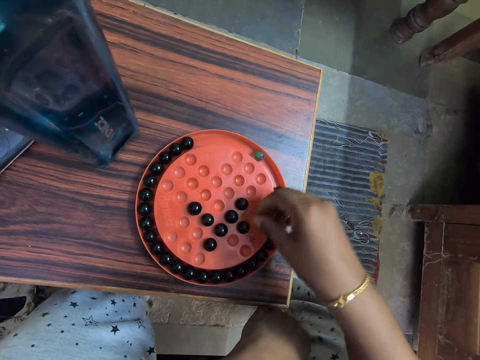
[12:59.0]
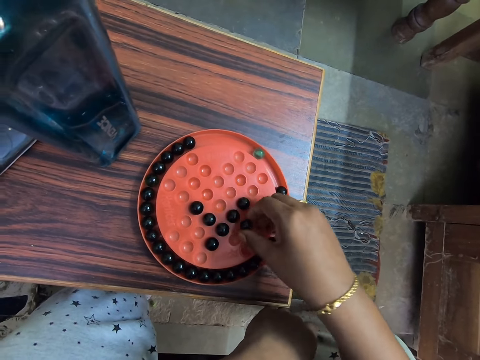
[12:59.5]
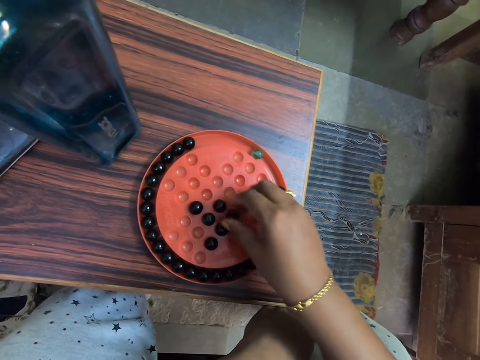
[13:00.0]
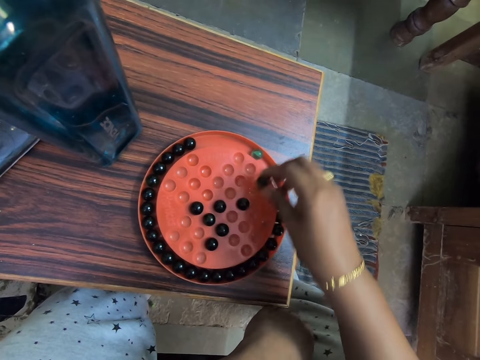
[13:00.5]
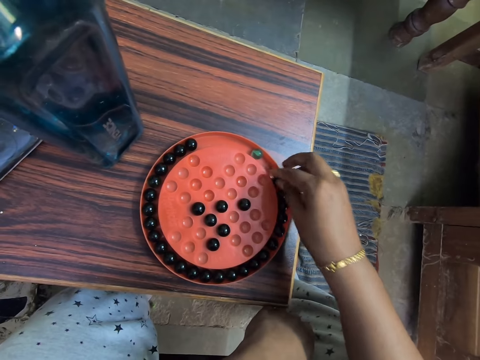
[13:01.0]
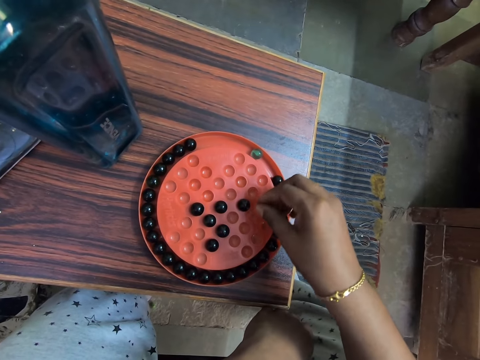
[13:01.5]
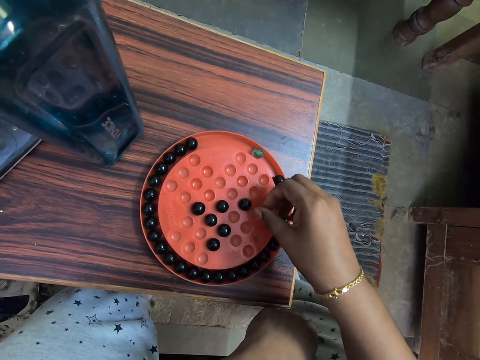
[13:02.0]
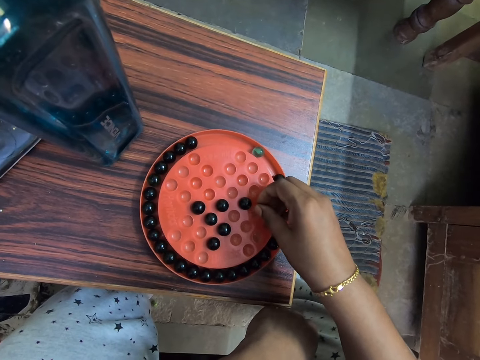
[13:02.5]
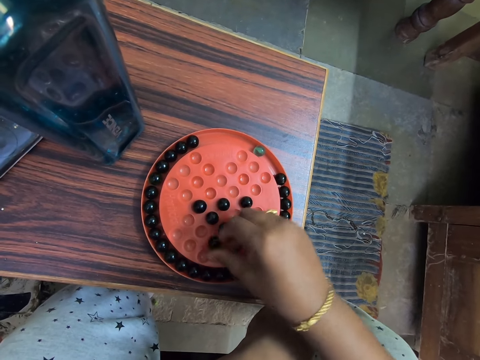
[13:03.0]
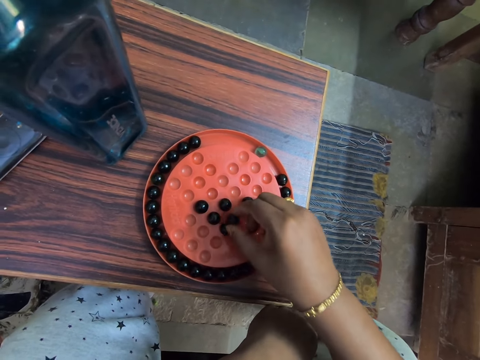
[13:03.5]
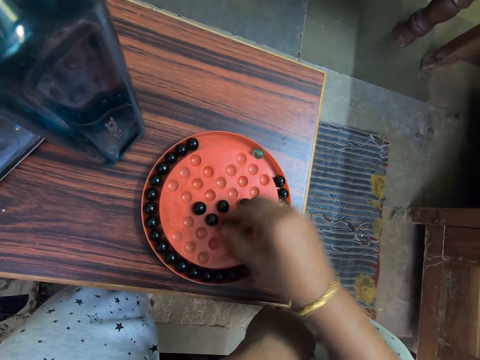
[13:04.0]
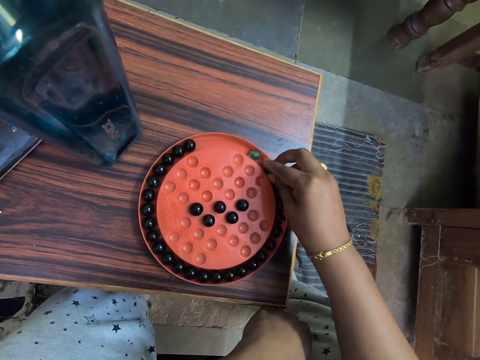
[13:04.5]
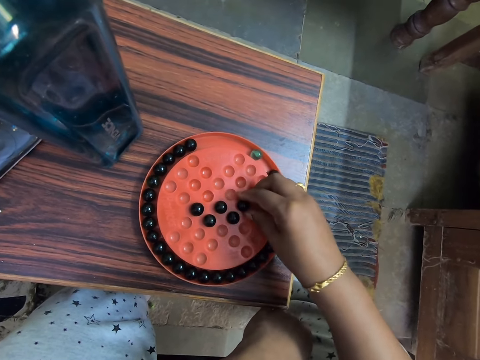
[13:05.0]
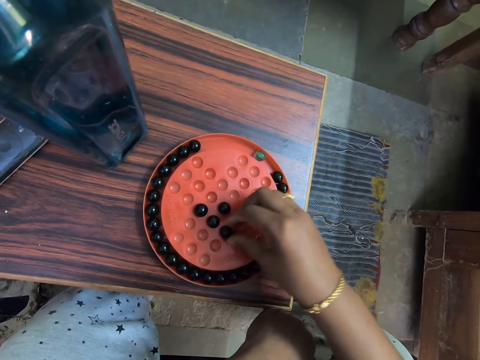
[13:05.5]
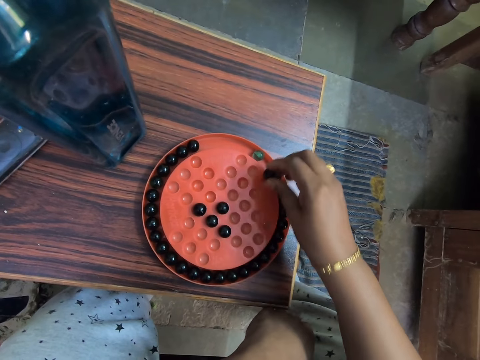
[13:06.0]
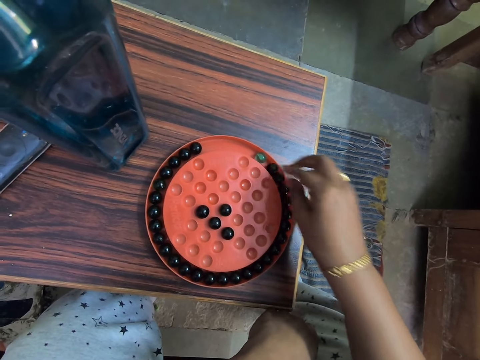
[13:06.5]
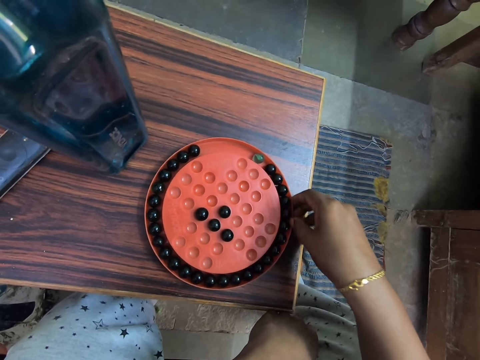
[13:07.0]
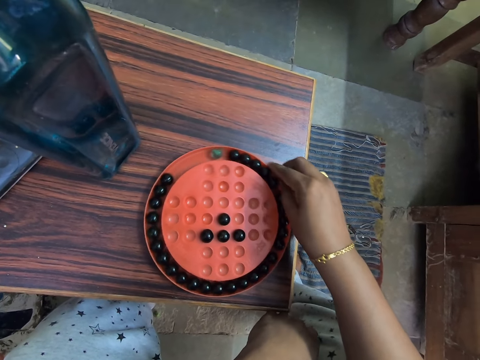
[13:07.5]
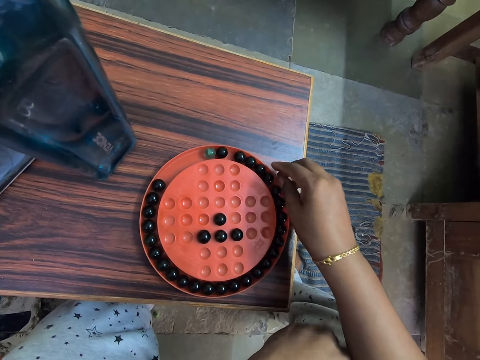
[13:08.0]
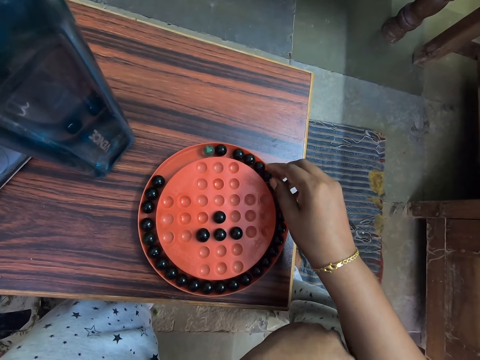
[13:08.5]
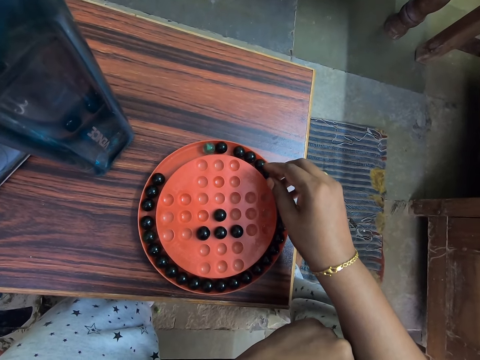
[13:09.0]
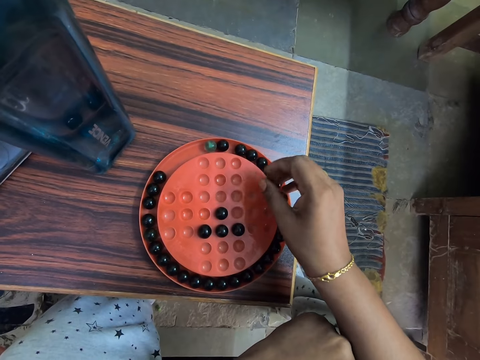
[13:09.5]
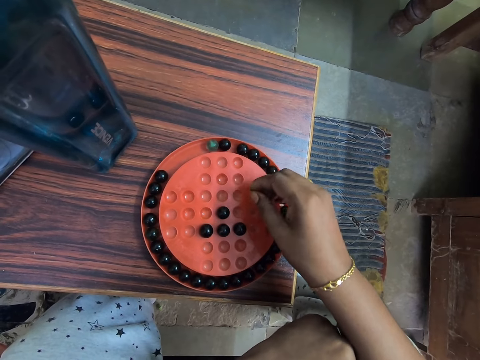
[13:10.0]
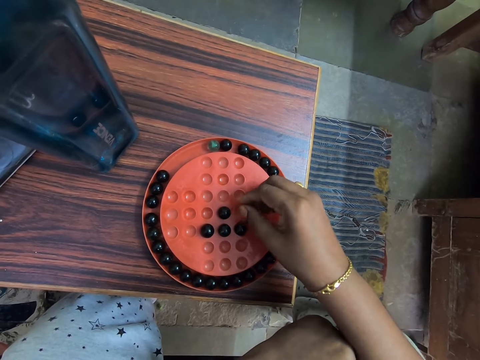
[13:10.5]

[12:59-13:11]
The camera wearer picks up the marble. They place the marble in the hole. They pick up the marble. They place the marble in the tray. They look at the game board. They pick up the marble. They place the marble in the hole. They pick up the marble. They place the marble in the tray. They pick up the marble. They place the marble in the hole. They pick up the marble. They place the marble in the tray. They drag the game board on the table. They rotate the marbles tray. They look at the game board.

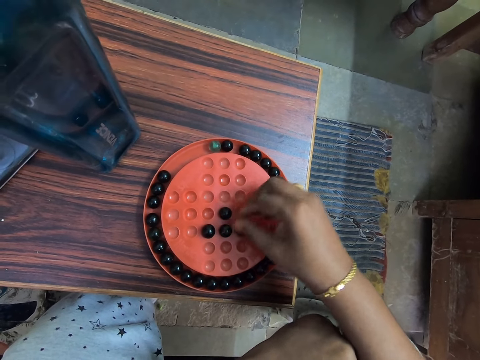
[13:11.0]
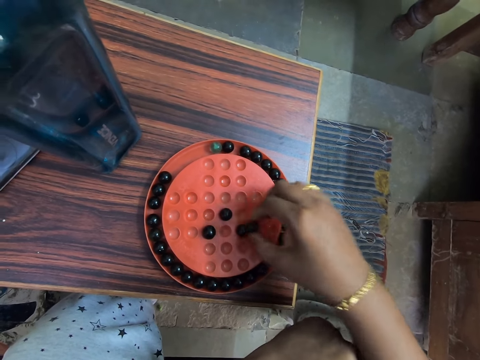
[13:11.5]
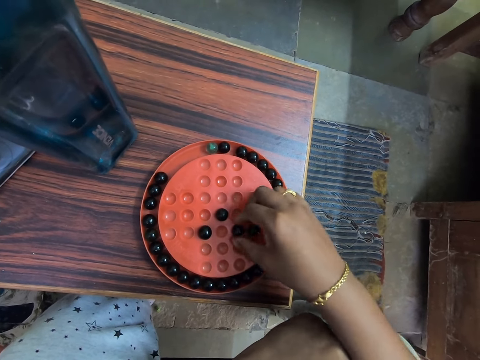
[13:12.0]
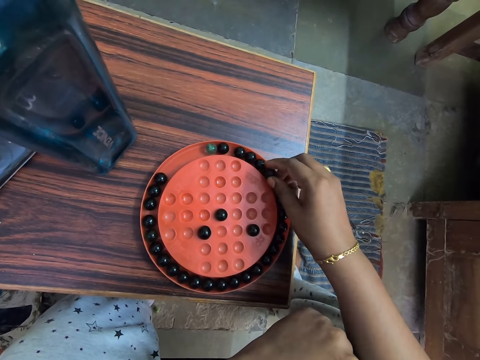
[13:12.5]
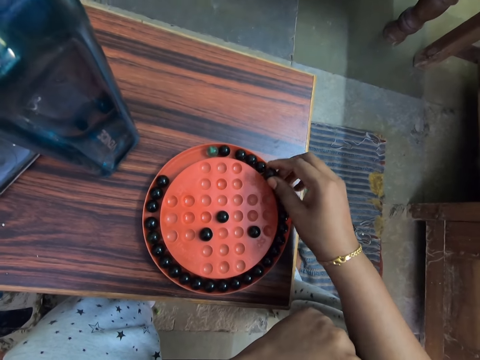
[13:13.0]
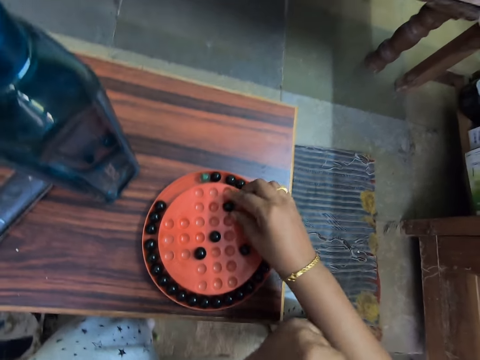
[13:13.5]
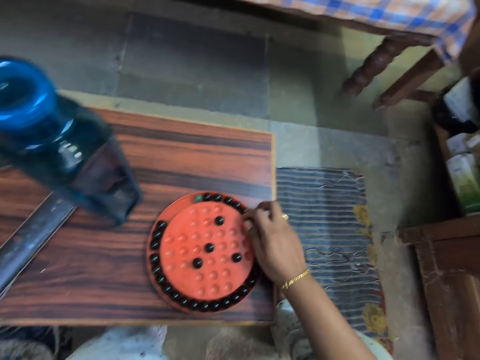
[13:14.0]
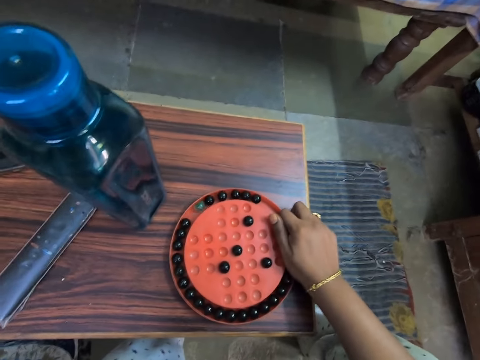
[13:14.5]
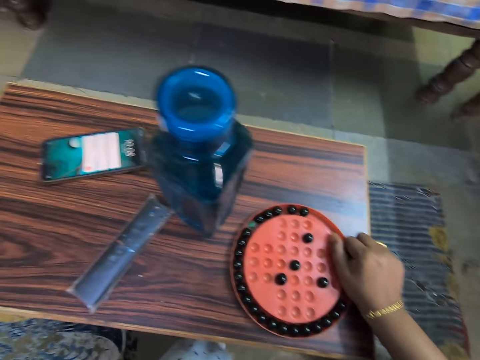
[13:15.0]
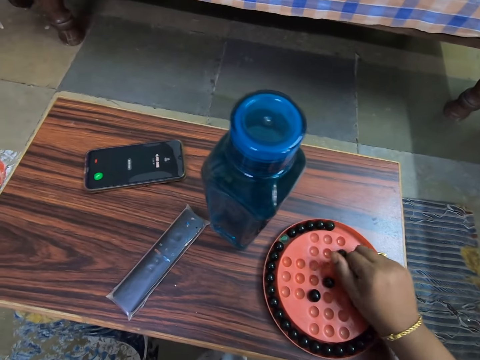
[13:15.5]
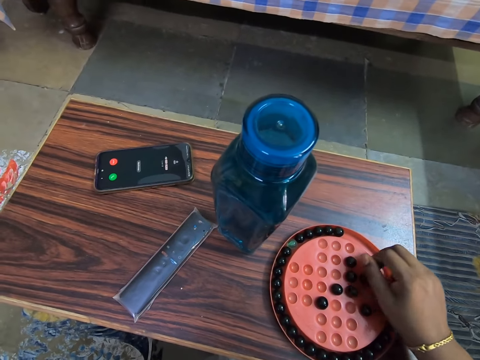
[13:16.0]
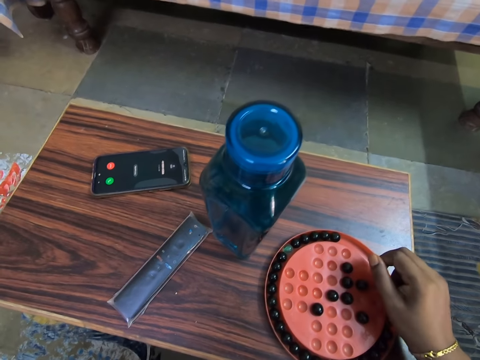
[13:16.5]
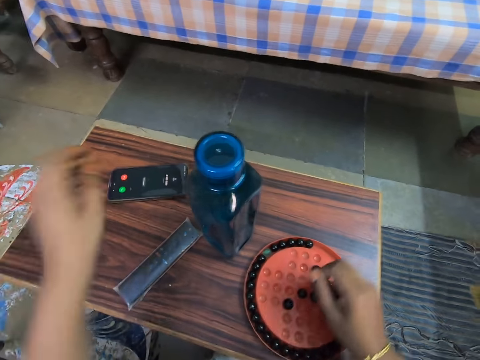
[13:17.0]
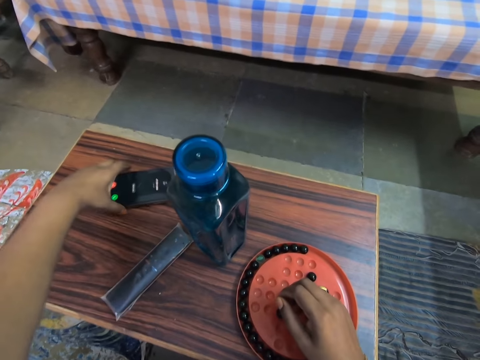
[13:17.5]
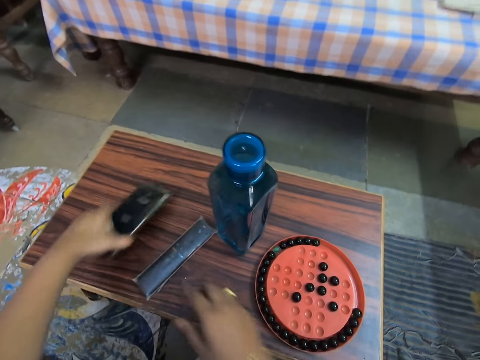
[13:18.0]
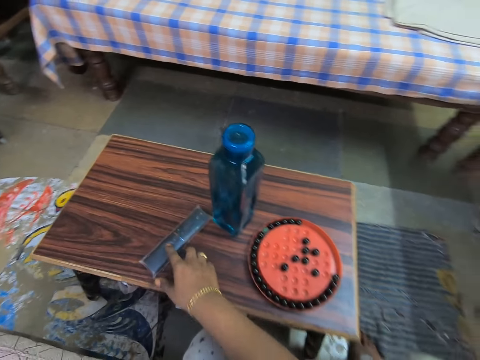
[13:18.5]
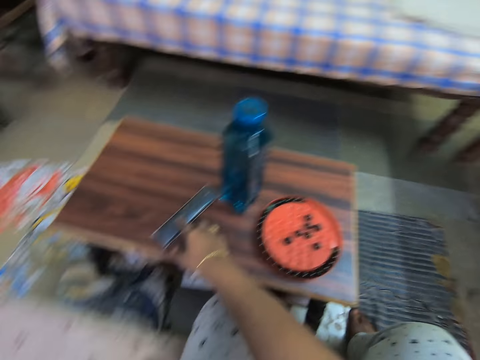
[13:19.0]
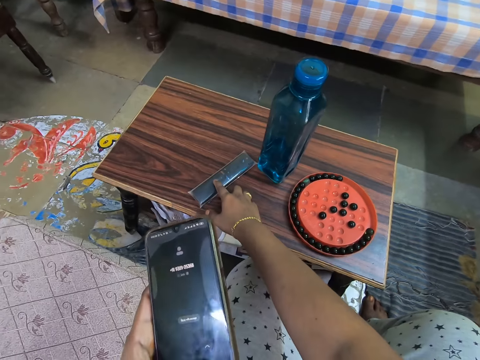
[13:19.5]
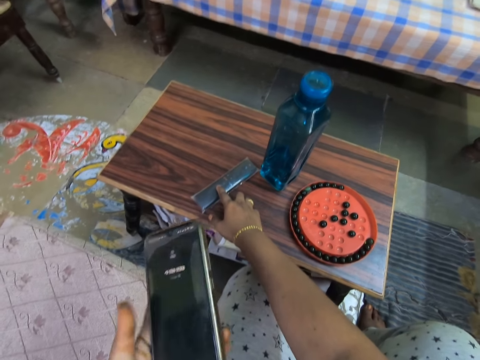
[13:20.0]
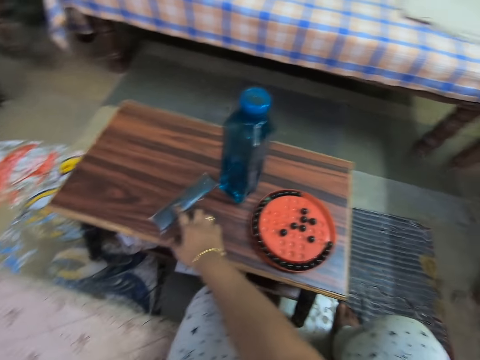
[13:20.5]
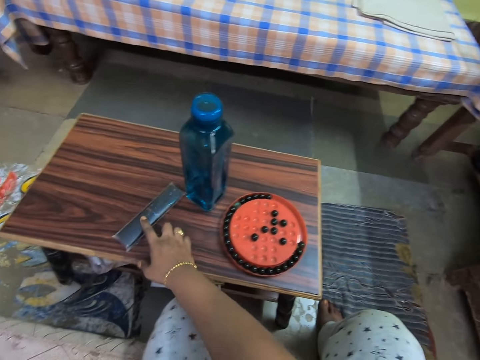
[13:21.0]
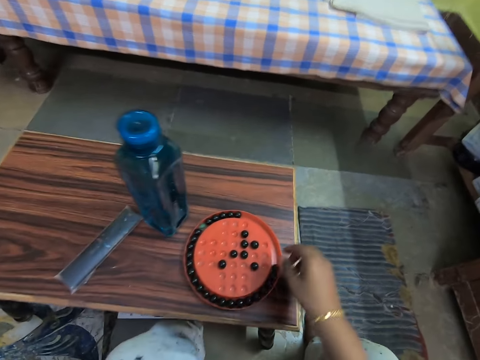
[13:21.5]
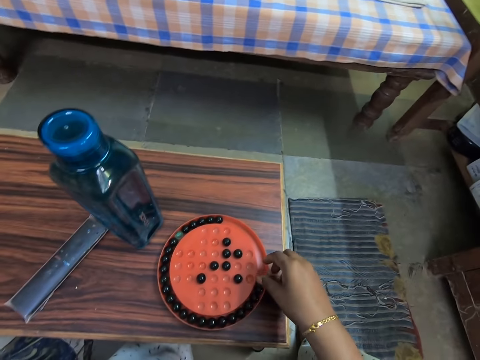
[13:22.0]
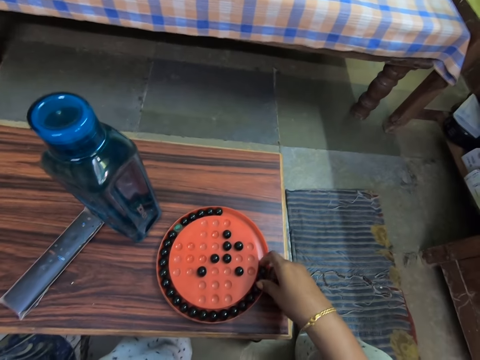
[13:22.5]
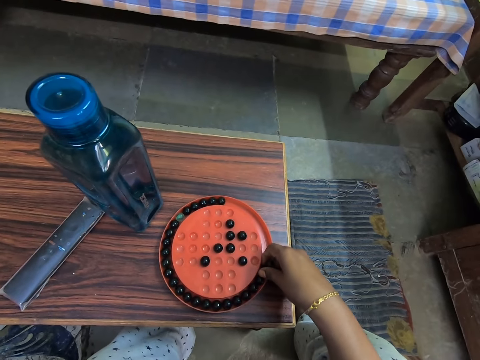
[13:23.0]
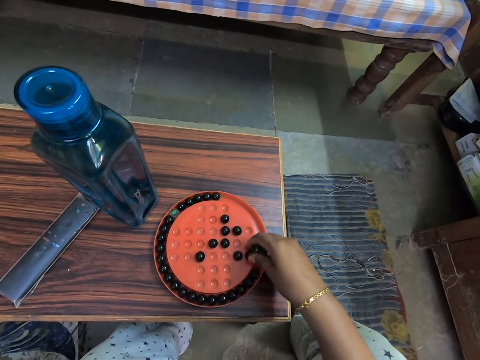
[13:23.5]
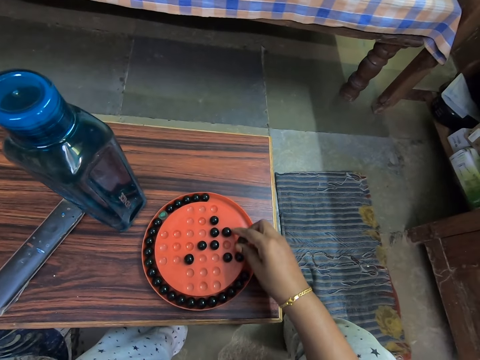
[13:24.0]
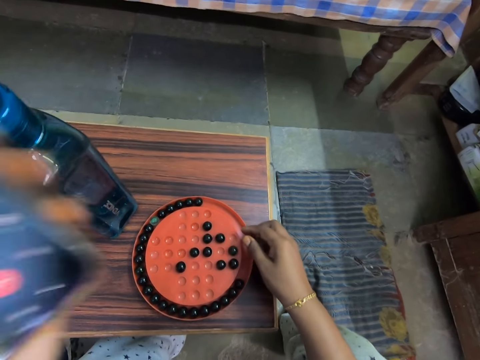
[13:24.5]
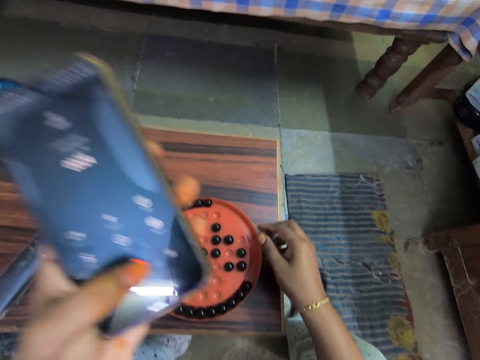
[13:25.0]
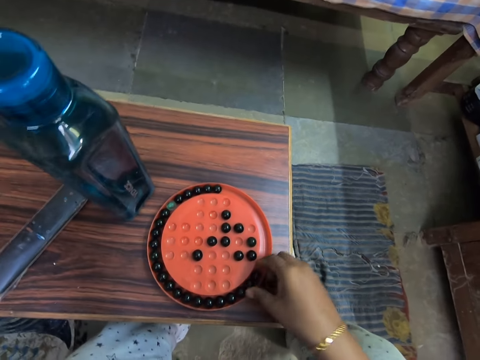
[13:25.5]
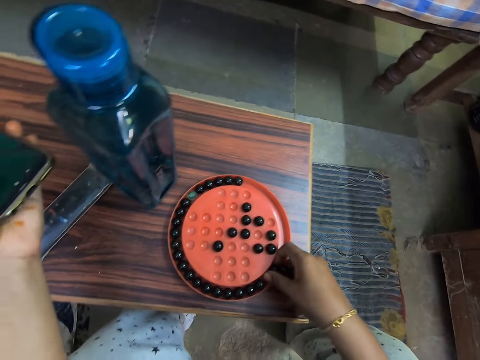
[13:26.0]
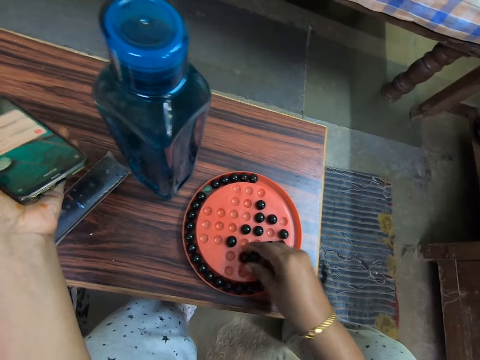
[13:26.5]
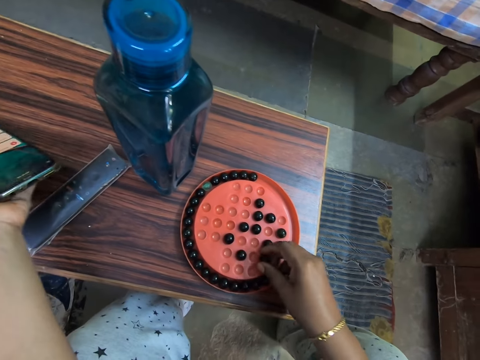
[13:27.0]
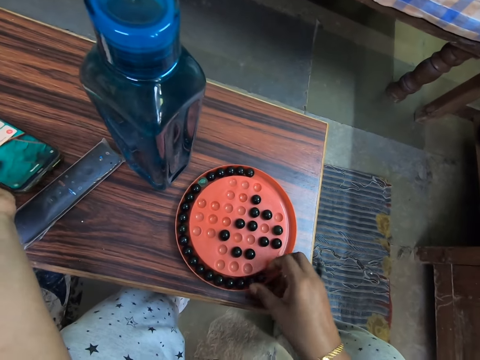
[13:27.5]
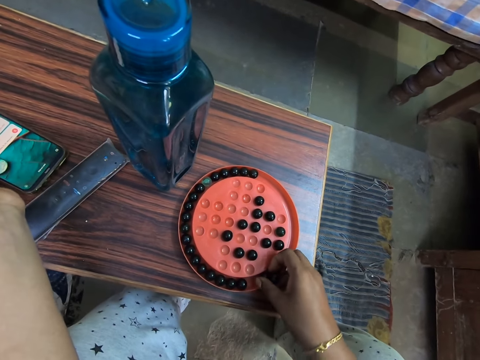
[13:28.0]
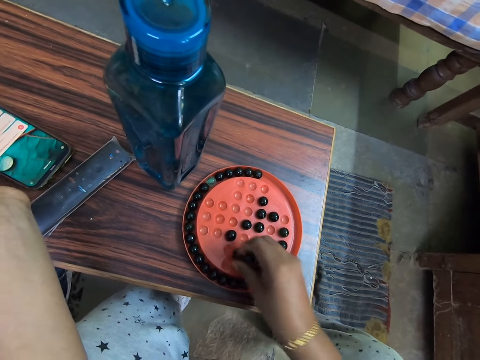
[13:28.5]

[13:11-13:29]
The camera wearer picks up the marble. They play the marble solitaire game. They place the marble in the hole. They pick up the marble. They place the marble in the hole. They grab the marbles. They place the marble in the hole. They pick up the phone on the table. They press the remote on the table. They hold the remote. They use the phone. They talk on the phone. They play the marble solitaire game. They pick up the marbles. They place the marble in the hole. They look at the phone. They end the call. They pick up the marbles. They play the marble solitaire game. They place the marble in the hole. They place the phone on the table. They pick up the marbles.
